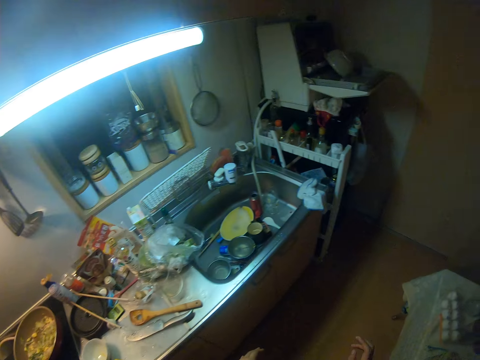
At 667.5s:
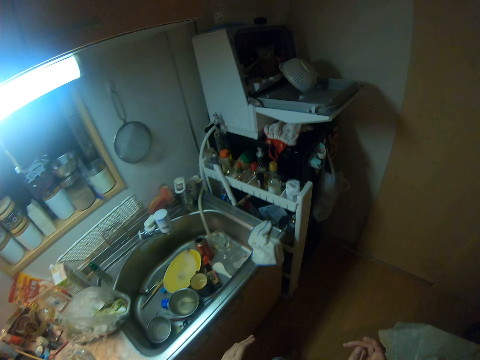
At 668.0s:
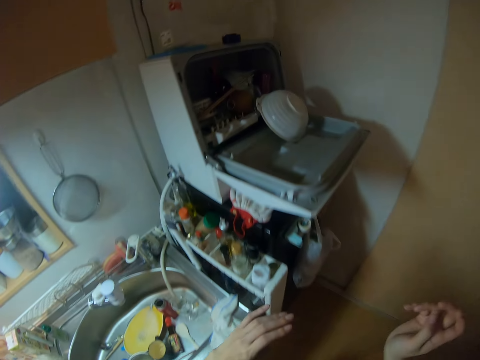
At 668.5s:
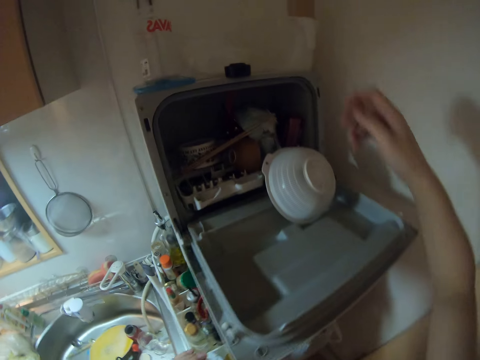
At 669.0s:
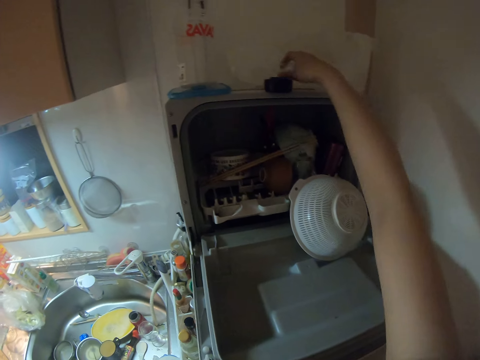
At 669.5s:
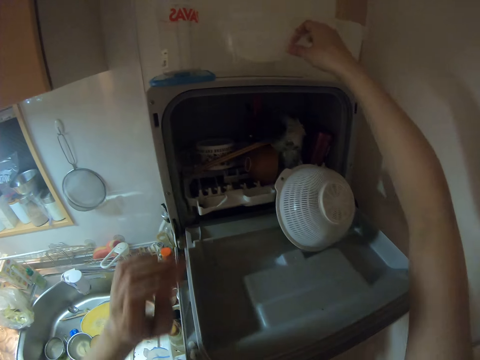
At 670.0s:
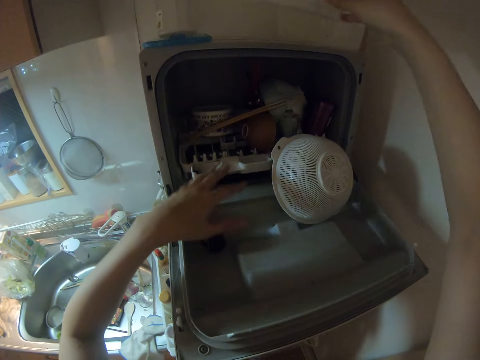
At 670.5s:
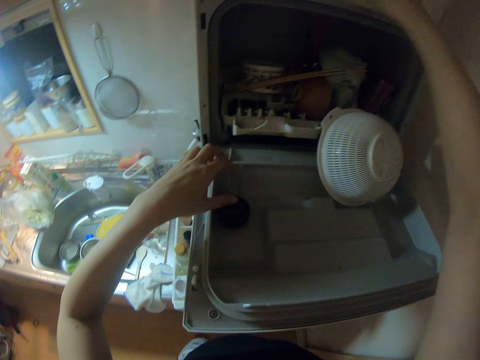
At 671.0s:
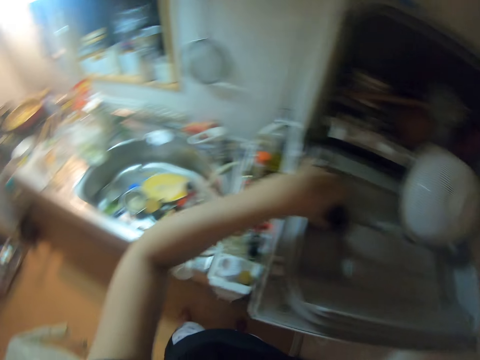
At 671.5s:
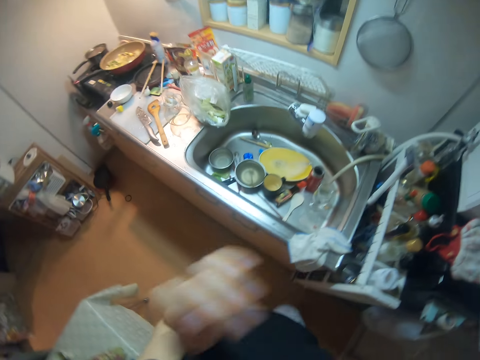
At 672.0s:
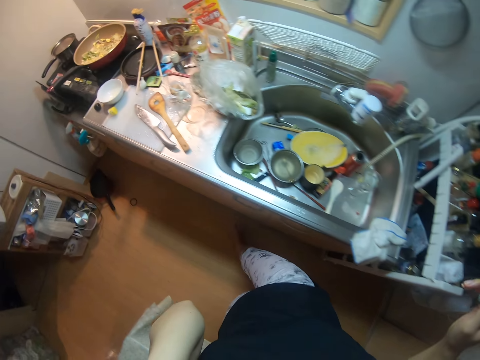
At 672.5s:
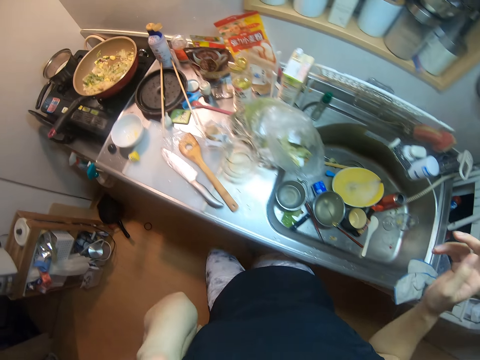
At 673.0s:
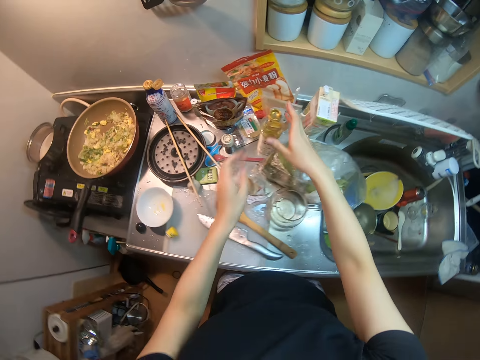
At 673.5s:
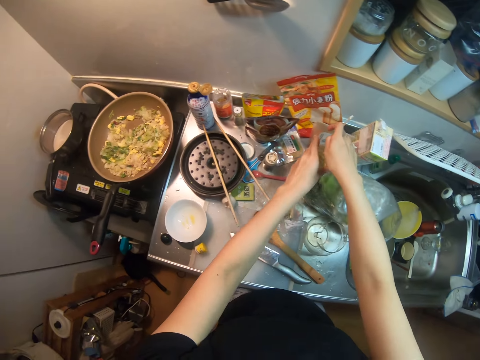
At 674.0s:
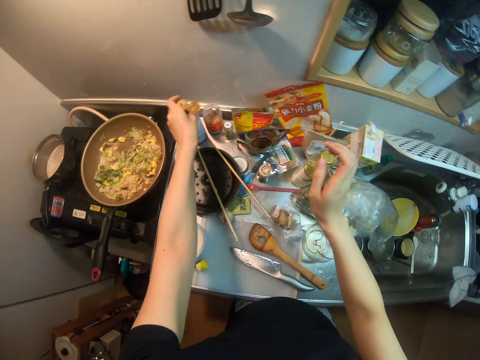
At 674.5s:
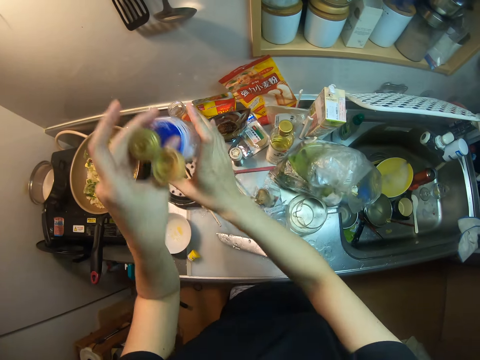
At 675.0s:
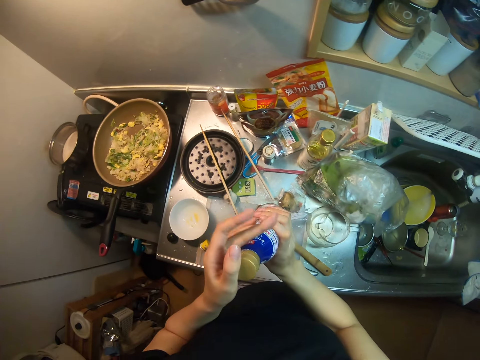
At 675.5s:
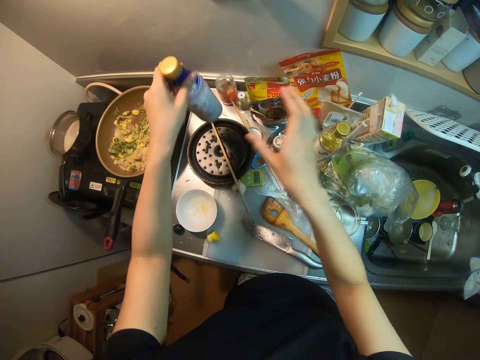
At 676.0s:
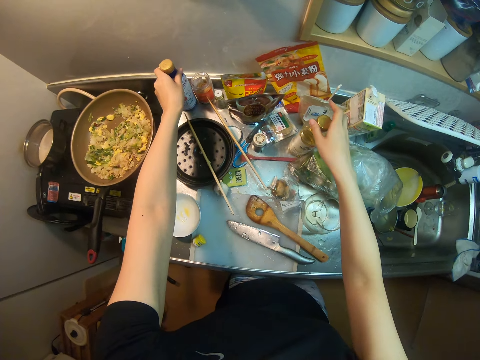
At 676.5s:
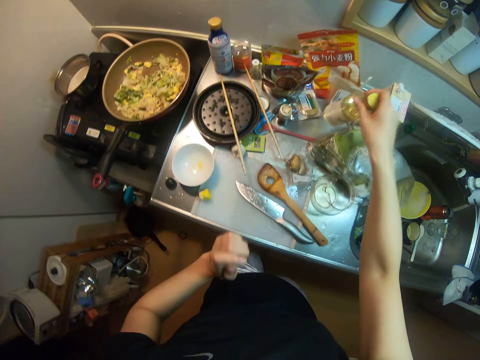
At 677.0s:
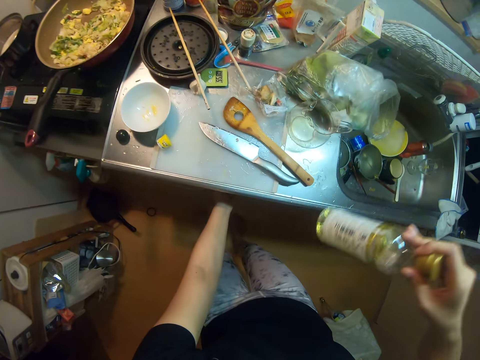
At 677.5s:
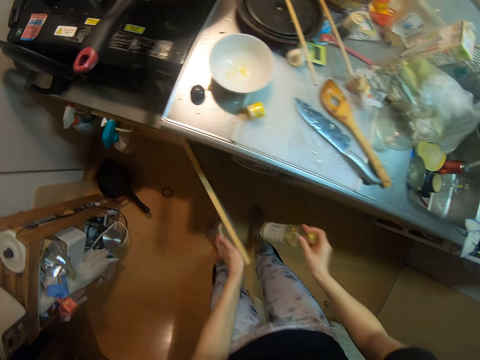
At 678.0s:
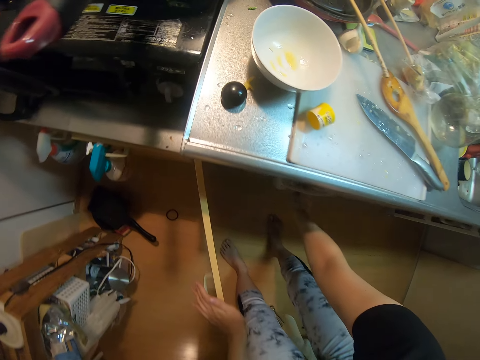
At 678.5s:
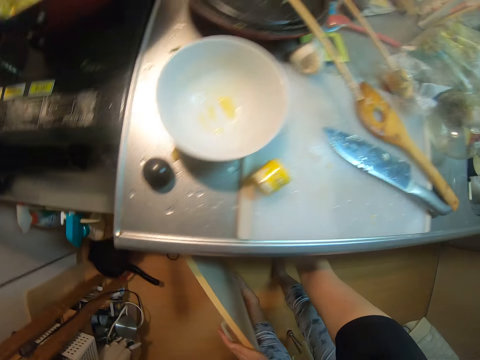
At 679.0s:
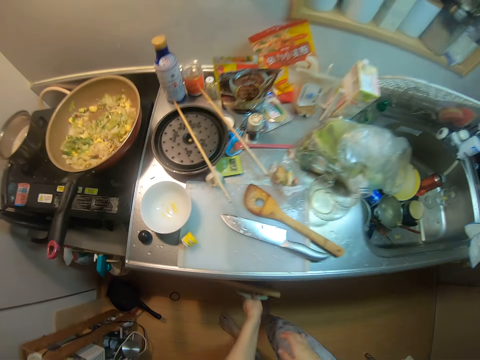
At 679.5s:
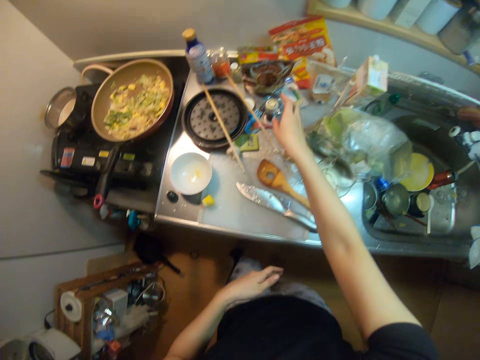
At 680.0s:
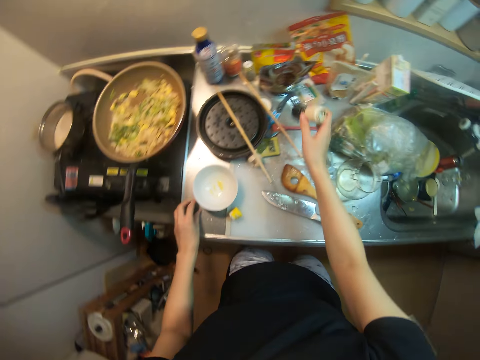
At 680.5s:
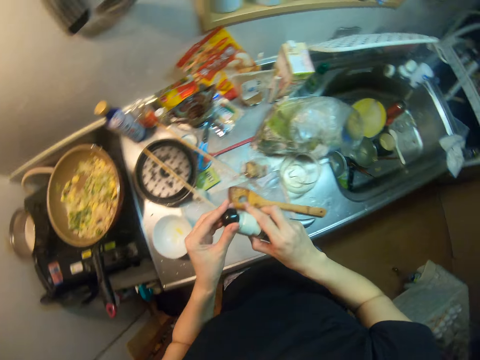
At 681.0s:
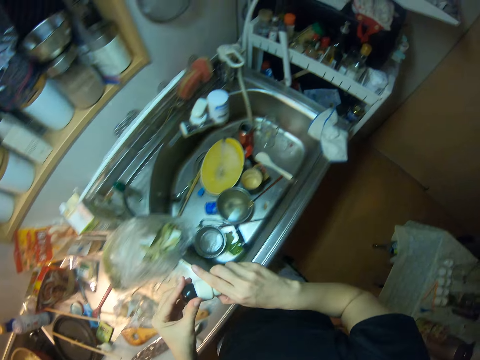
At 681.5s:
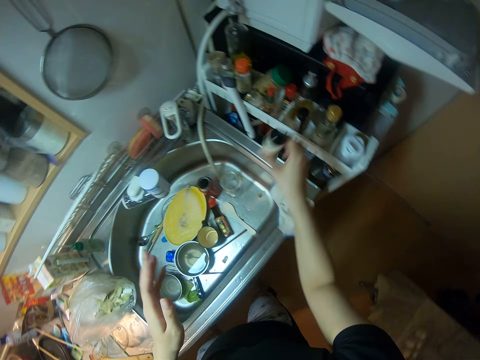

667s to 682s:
The camera wearer moves aside. They pick a bowl with bell pepper. They touch a cover. They pick a plate on a shelf. They pick a lid. They move aside. They cover a bottle on the sink. They pick the oil bottle from the sink. They cover the oil bottle. They drop the oil bottle on the sink. They pick the bottle on the sink. They open a cabinet. They put the oil bottle in the cabinet. They close the cabinet. They pick a spice container from the sink. They cover the spice container.

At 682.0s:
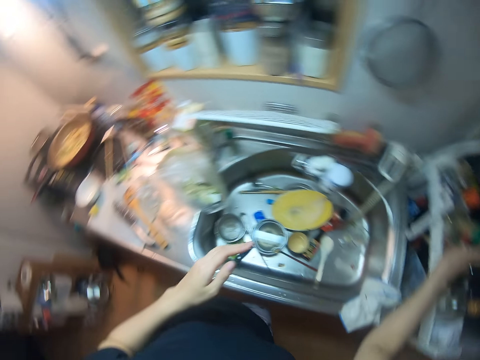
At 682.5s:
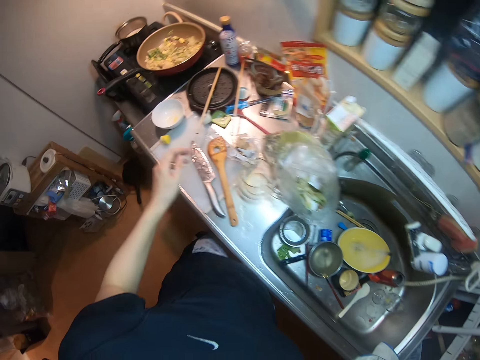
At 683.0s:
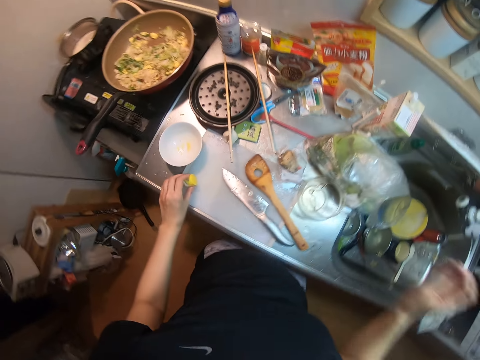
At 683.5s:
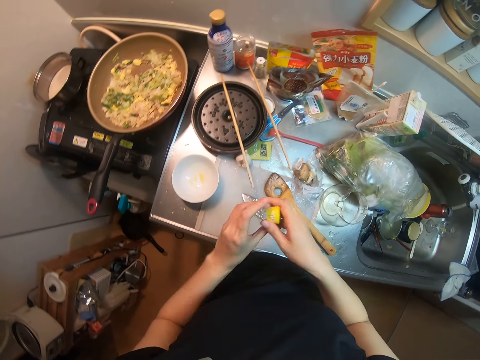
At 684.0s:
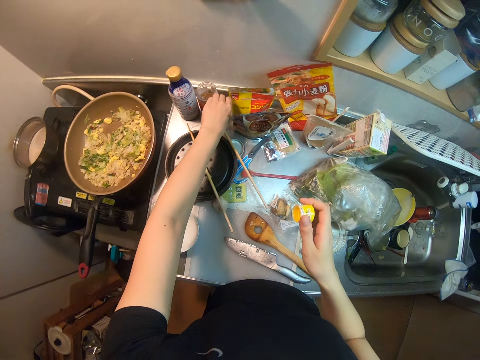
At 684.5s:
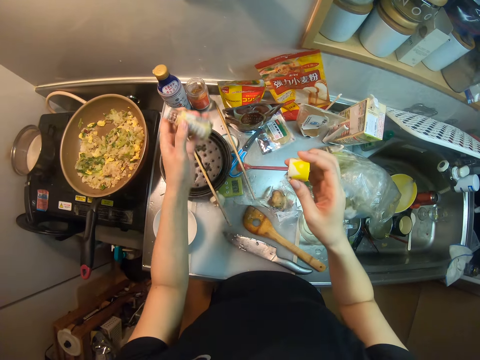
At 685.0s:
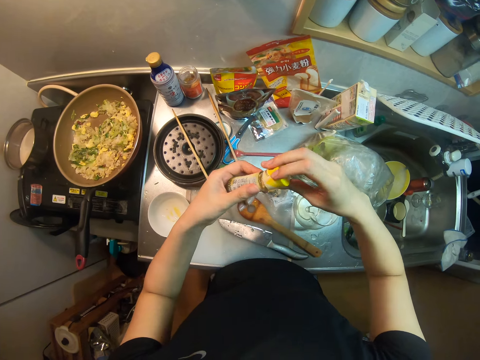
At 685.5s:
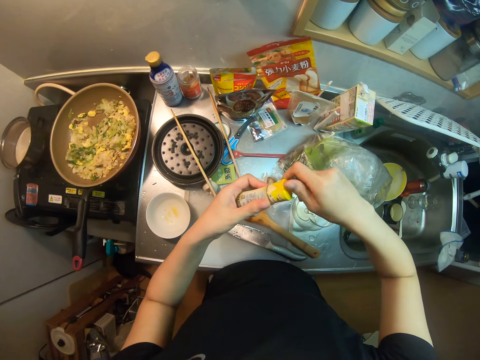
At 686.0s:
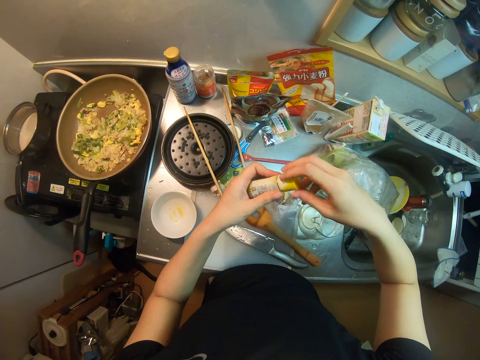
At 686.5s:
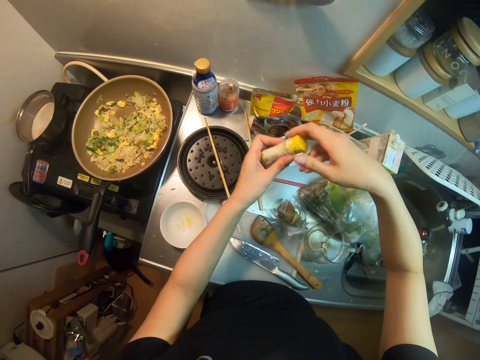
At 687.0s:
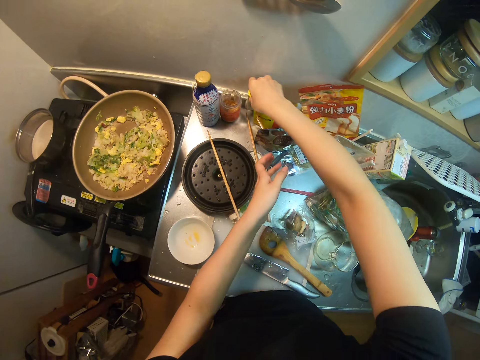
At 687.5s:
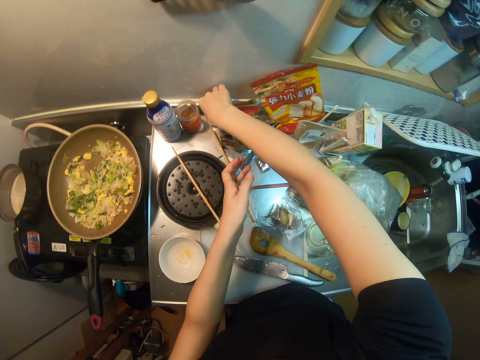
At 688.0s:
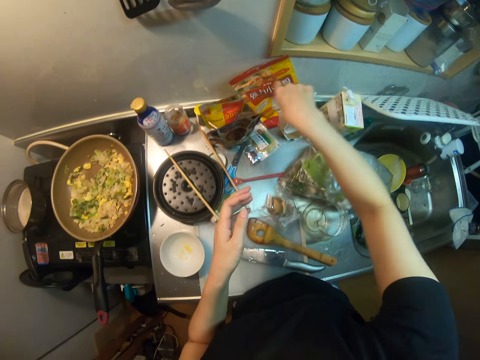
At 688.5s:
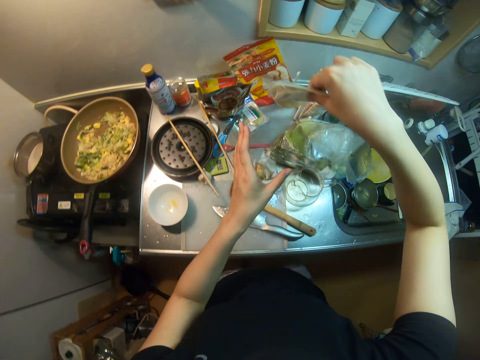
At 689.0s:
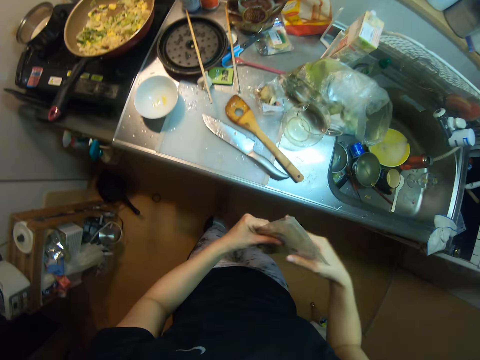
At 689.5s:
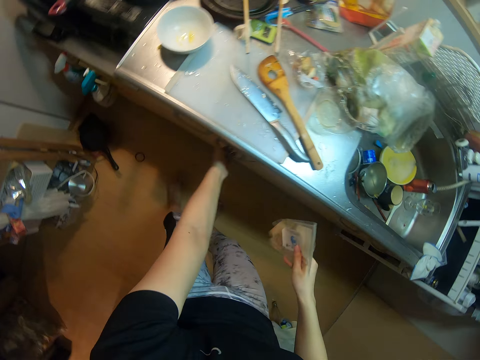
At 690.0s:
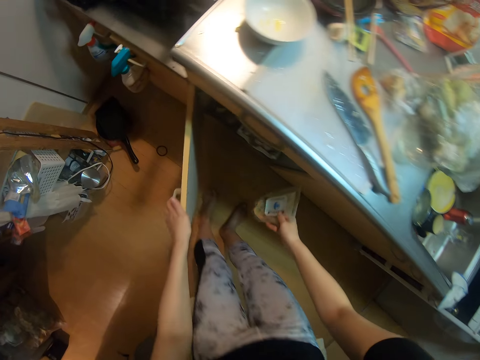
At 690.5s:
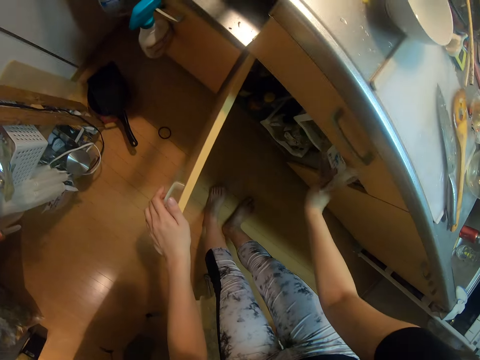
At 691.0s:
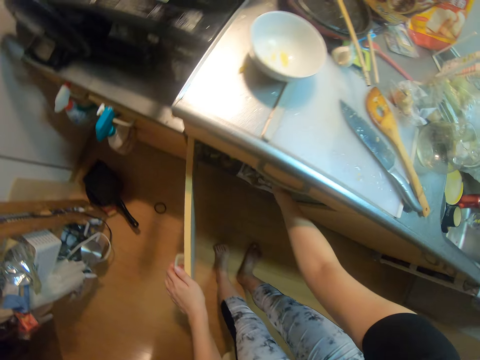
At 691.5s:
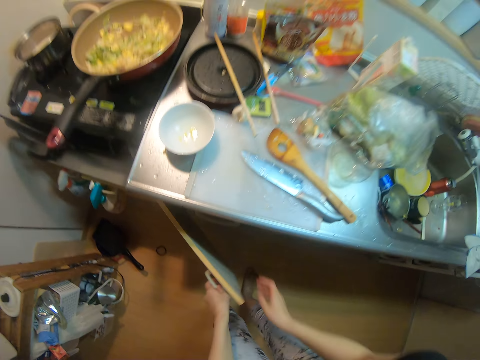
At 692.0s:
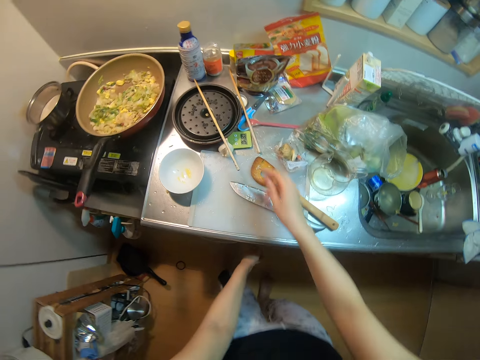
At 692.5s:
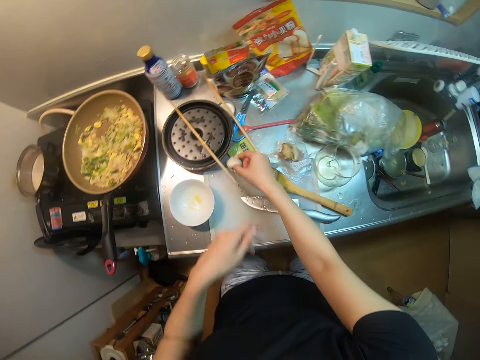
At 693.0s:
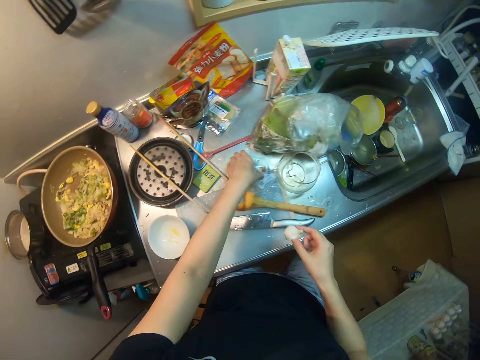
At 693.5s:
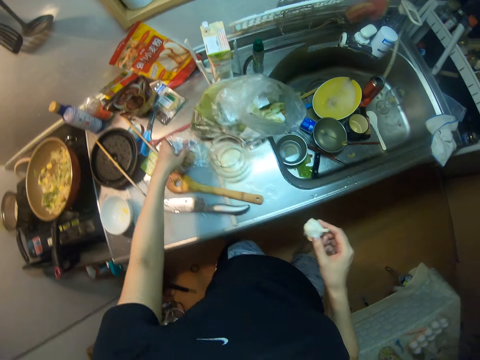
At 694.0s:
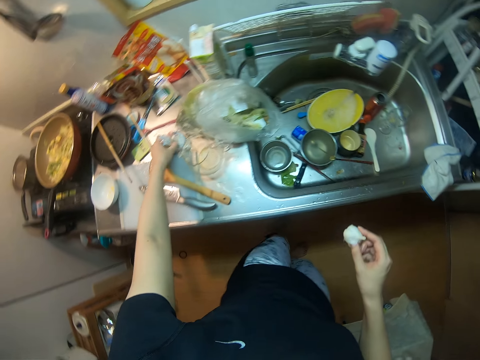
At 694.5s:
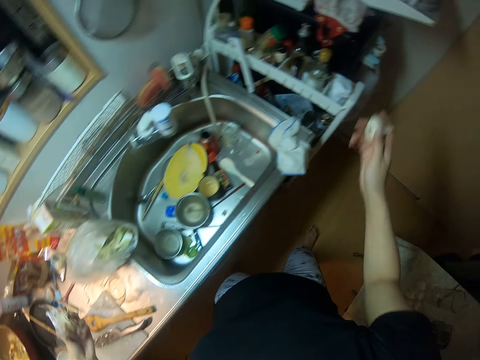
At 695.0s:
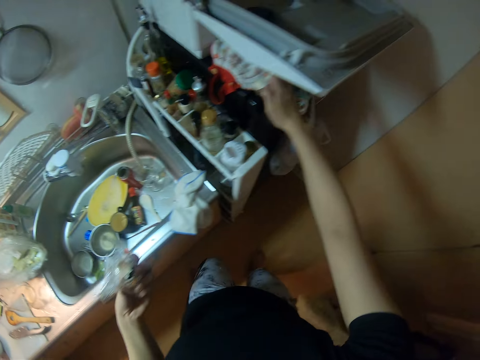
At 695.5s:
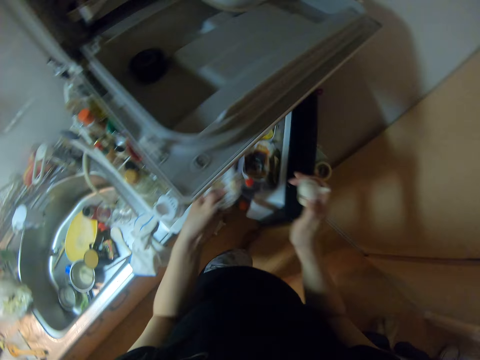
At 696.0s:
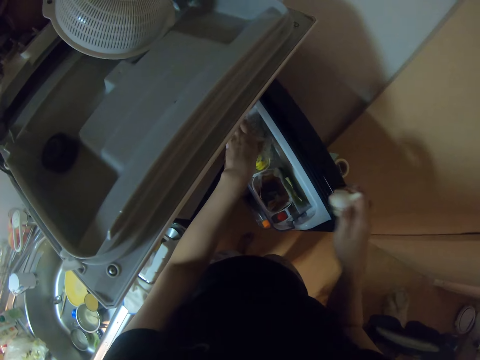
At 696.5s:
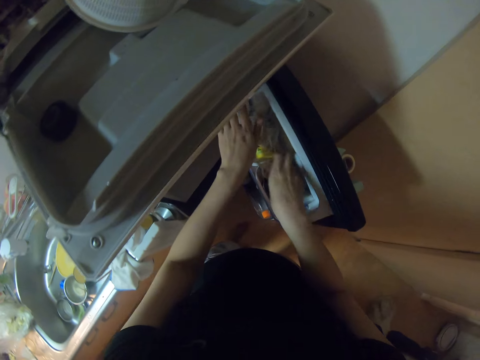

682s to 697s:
The camera wearer drops the spice container on a spice rack. They pick a spice cover from the sink. They pick a spice container from the sink. They cover the spice container. They drop the spice container on the sink. They pick a spice nylon on the sink. They open the cabinet. They drop the spice nylon in the cabinet. They close the cabinet. They pick a garlic from the sink. They pick a nylon on the sink. They move aside. They open a refrigerator. They drop the nylon in the refrigerator. They drop the garlic in the refrigerator.
